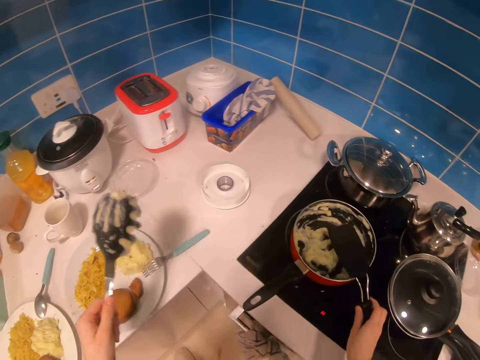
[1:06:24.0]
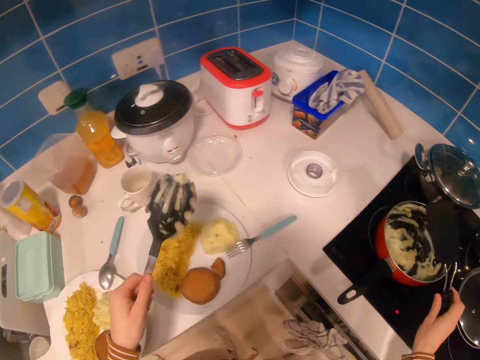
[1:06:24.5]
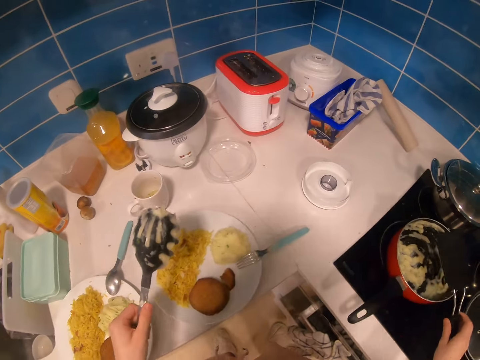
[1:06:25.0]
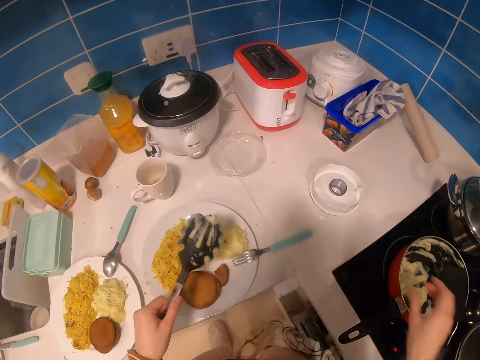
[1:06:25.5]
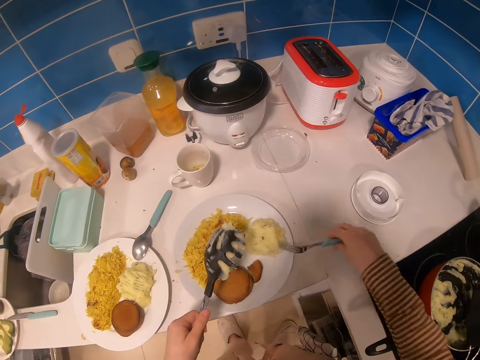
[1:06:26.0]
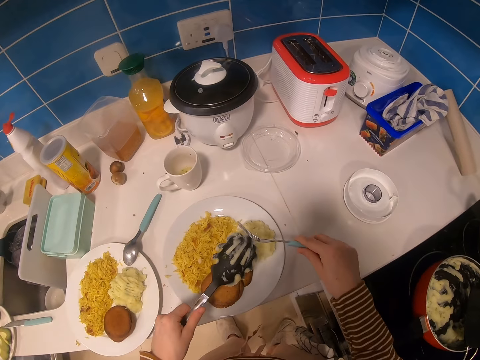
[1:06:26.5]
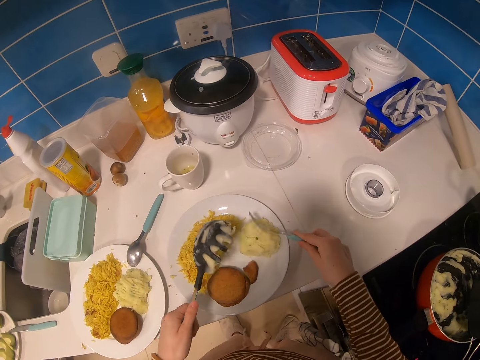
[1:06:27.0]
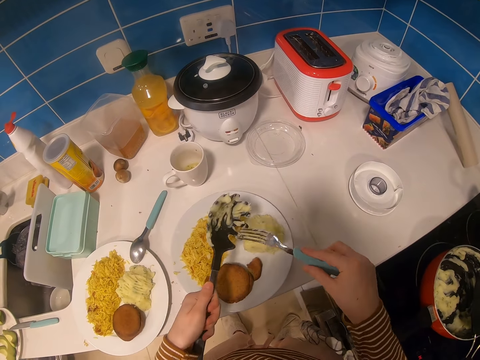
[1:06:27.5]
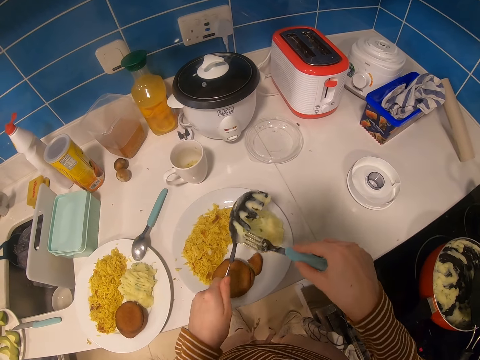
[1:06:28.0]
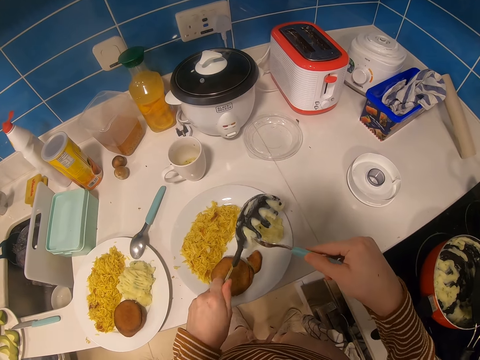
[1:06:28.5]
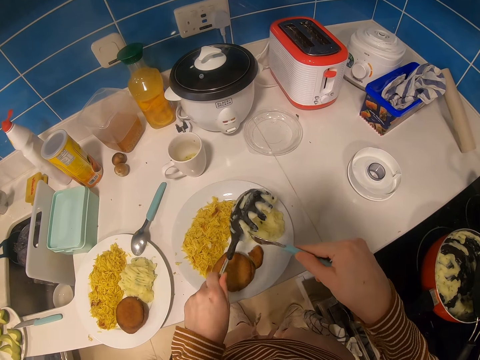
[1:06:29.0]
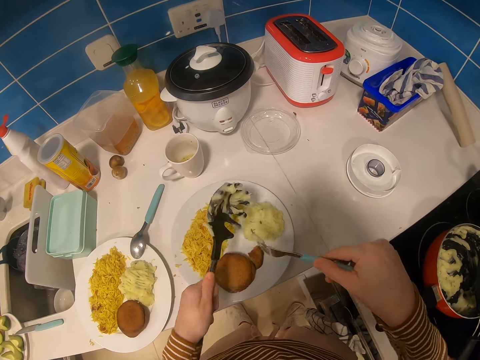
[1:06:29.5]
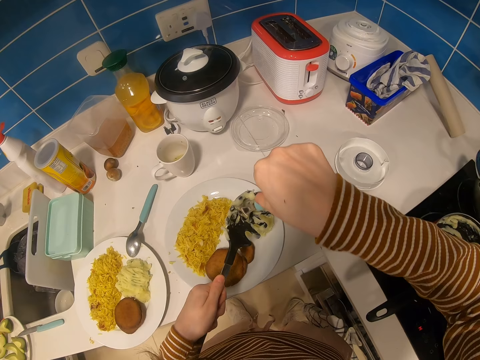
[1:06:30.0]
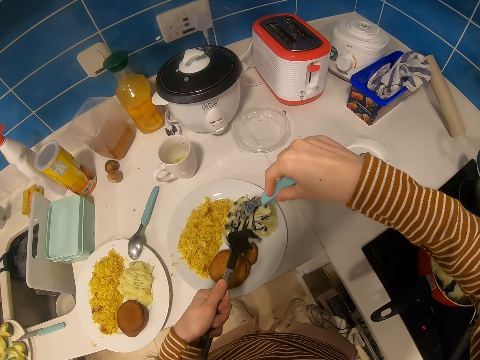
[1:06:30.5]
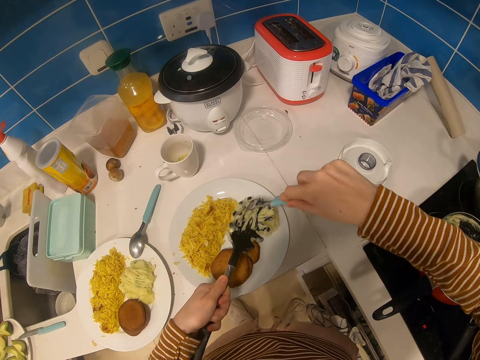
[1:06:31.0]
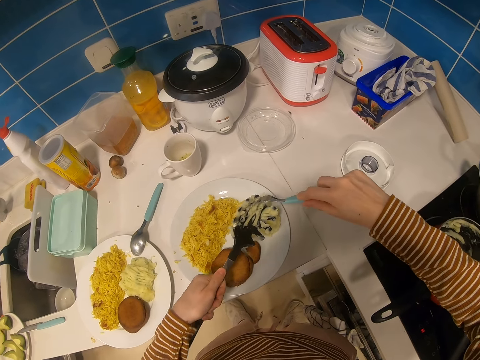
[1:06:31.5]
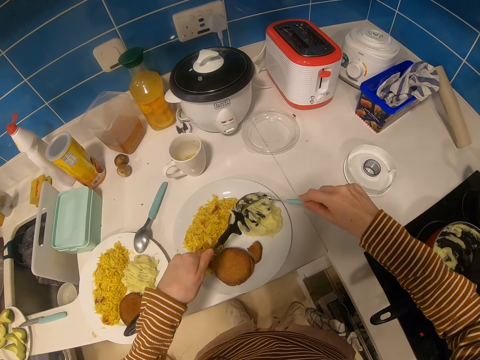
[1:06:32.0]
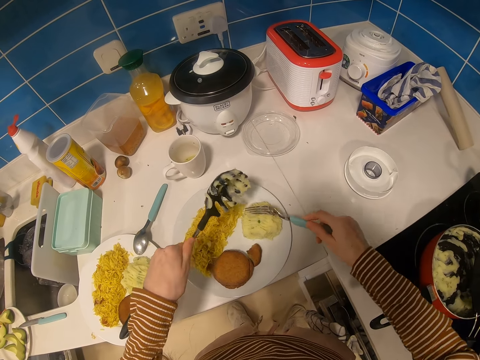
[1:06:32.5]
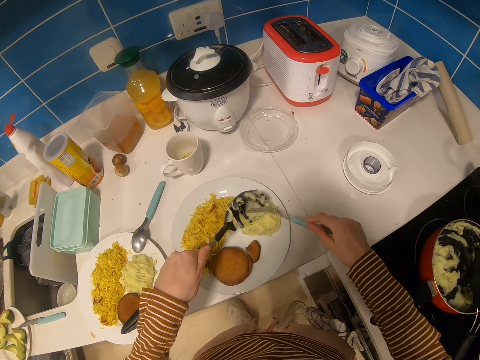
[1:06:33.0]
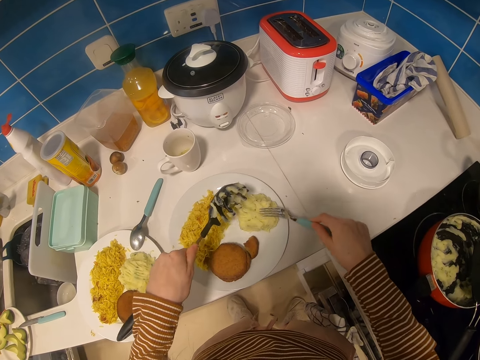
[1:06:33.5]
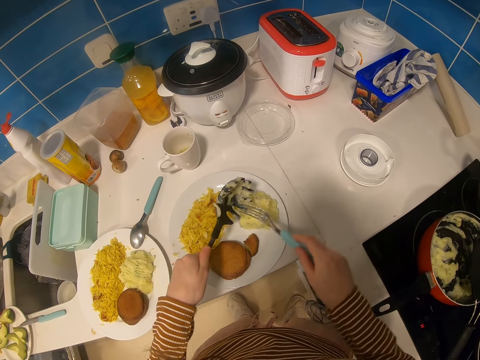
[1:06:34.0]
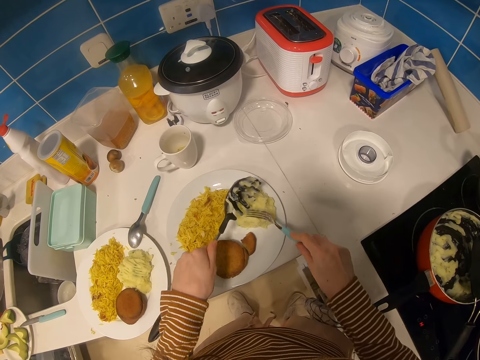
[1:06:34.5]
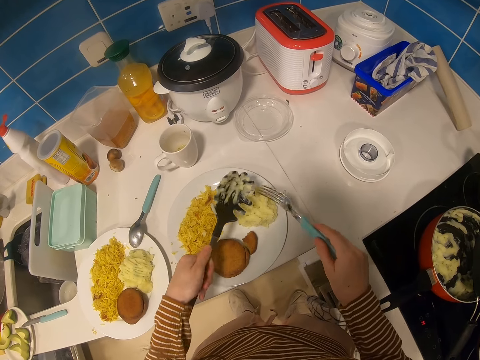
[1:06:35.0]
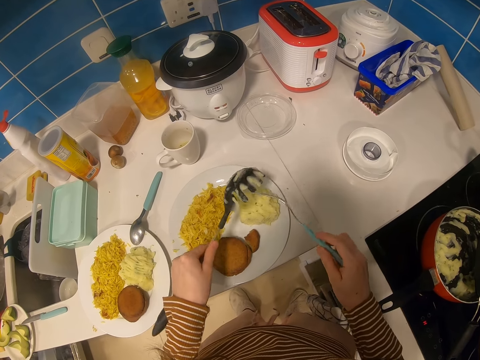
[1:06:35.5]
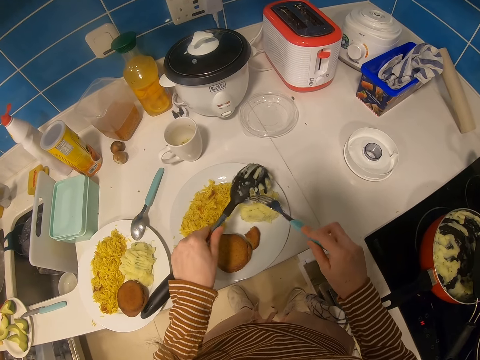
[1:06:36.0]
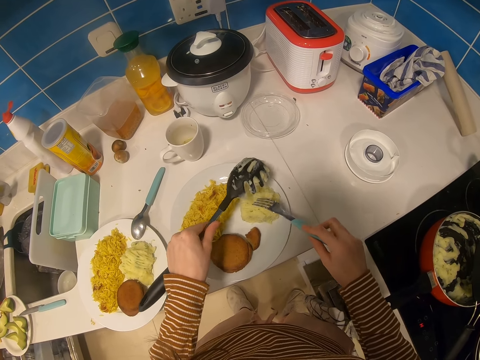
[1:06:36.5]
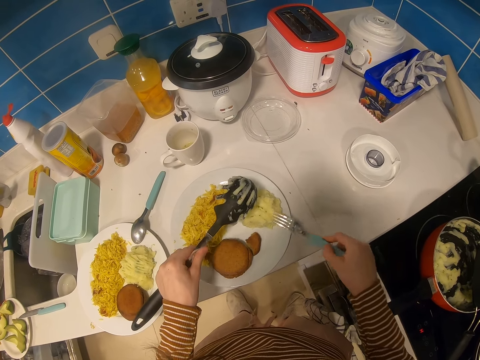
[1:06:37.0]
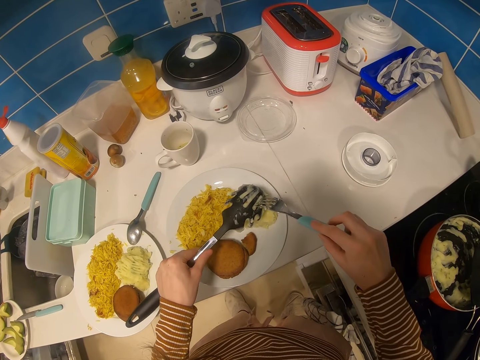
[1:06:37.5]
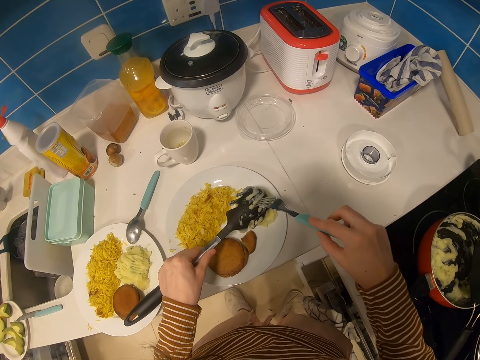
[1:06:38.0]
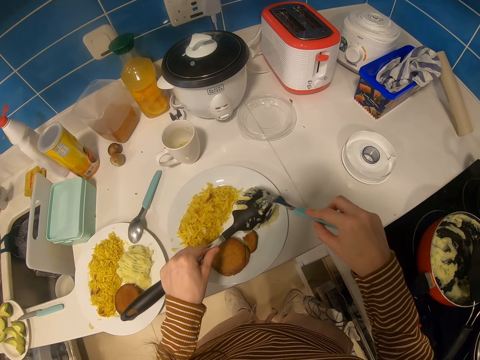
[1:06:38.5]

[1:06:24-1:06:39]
The camera wearer places the cooking spoon on the pot. They pick up the fork spoon from the plate. They use the fork to remove mashed potatoes from a serving spoon.

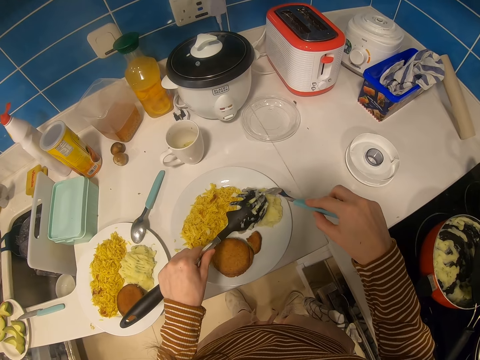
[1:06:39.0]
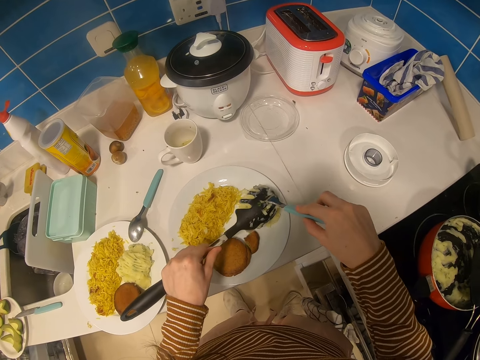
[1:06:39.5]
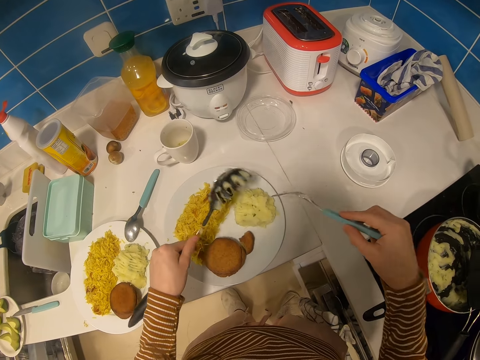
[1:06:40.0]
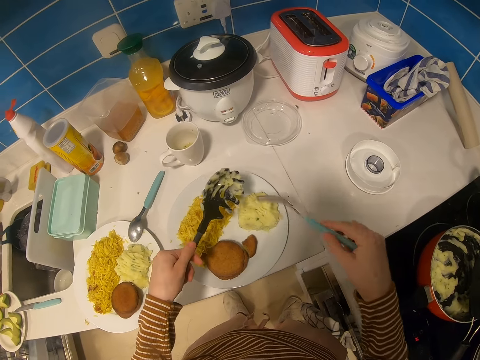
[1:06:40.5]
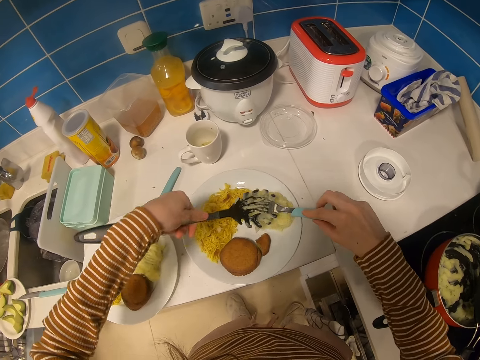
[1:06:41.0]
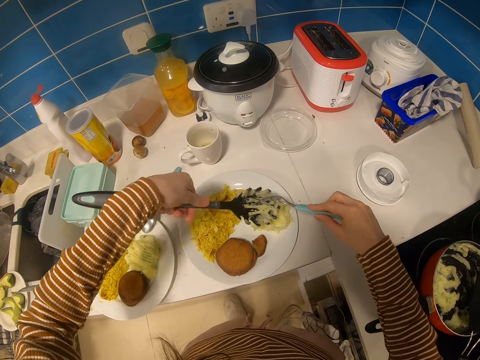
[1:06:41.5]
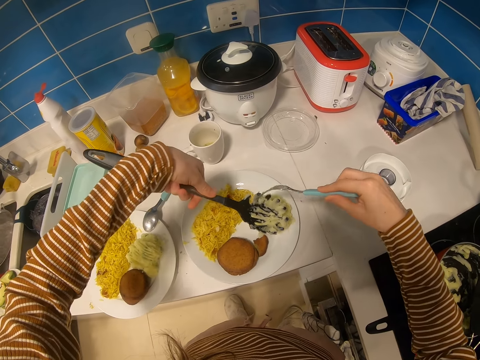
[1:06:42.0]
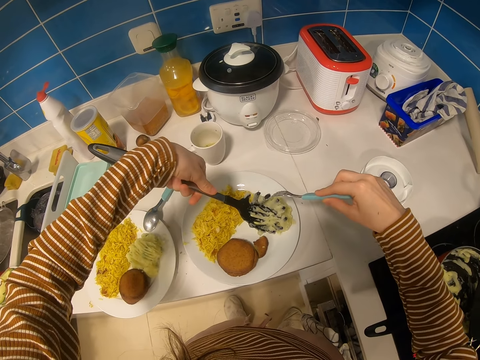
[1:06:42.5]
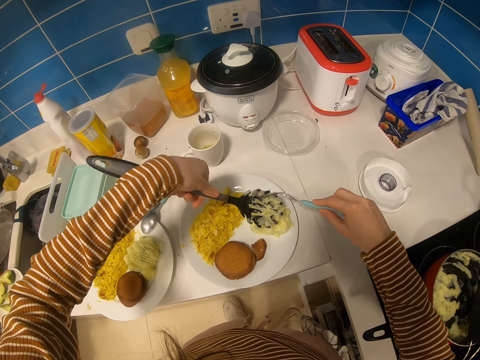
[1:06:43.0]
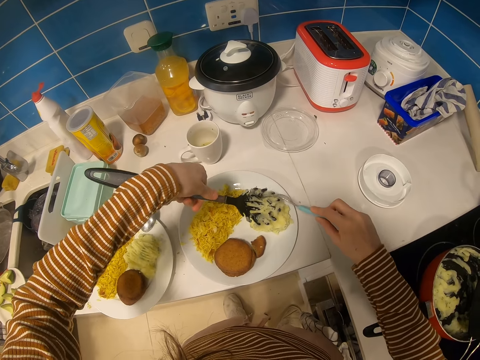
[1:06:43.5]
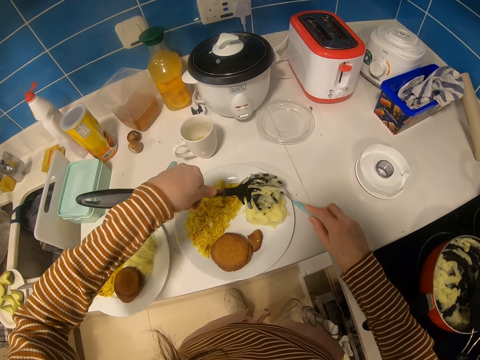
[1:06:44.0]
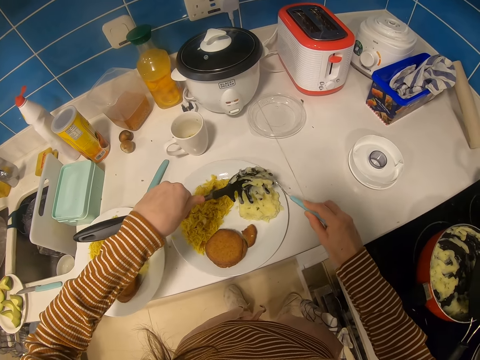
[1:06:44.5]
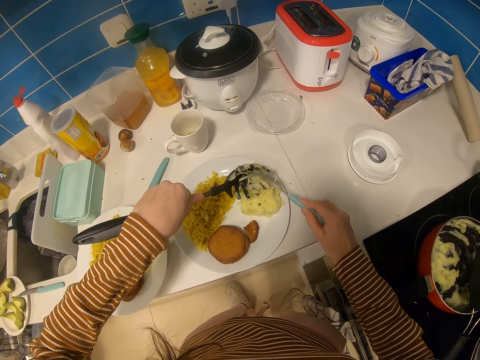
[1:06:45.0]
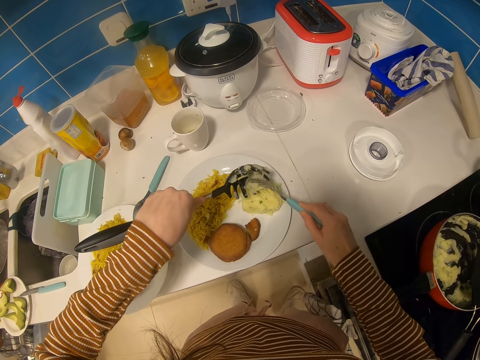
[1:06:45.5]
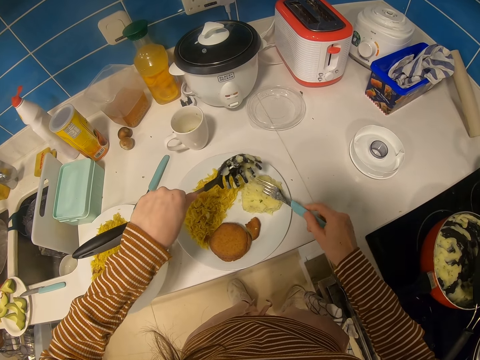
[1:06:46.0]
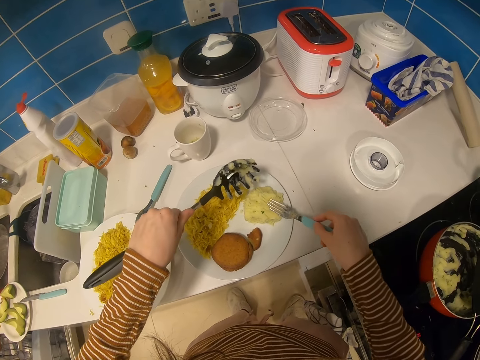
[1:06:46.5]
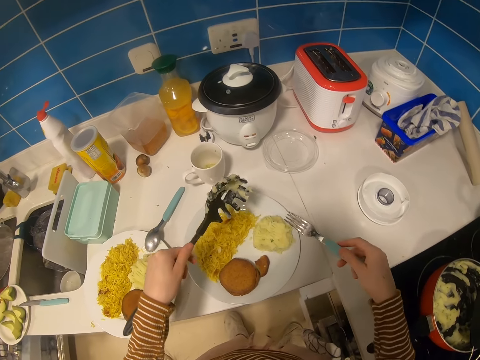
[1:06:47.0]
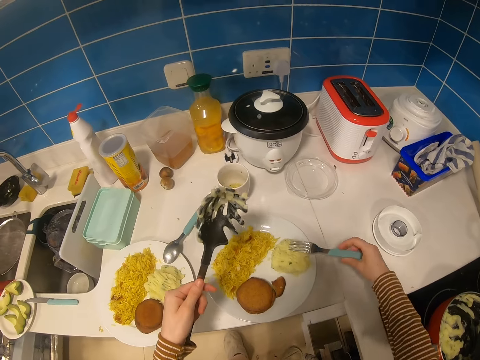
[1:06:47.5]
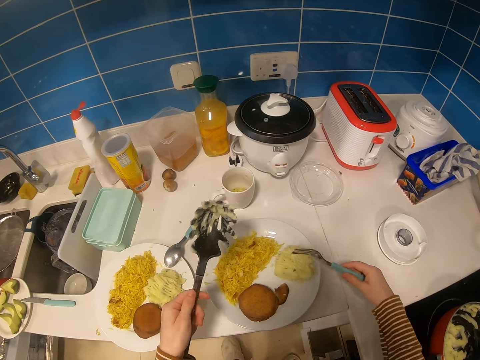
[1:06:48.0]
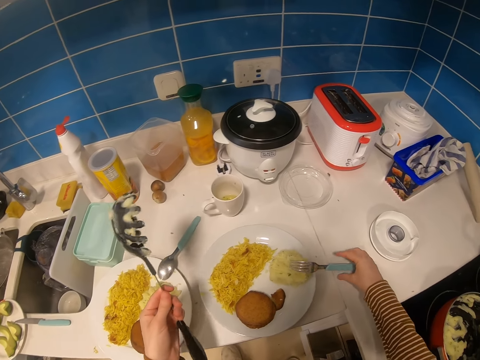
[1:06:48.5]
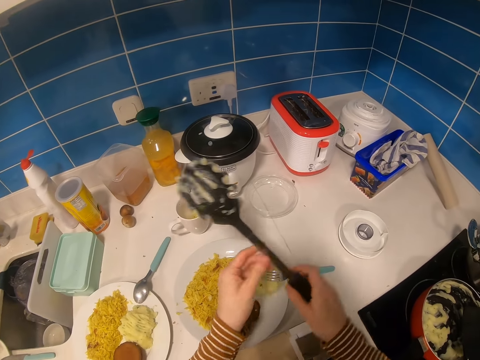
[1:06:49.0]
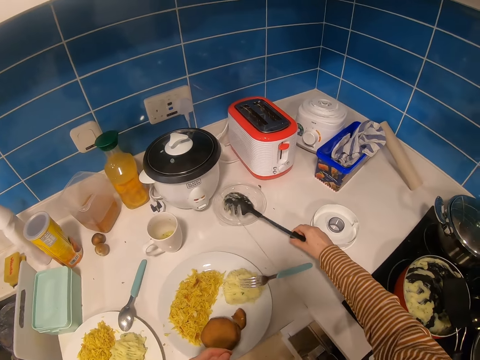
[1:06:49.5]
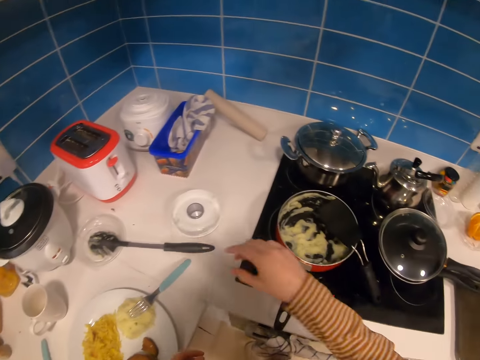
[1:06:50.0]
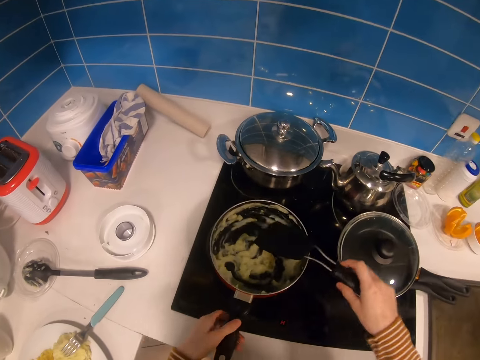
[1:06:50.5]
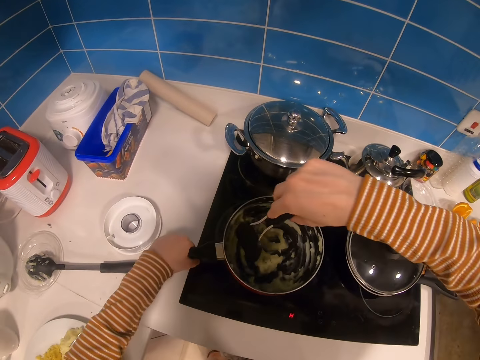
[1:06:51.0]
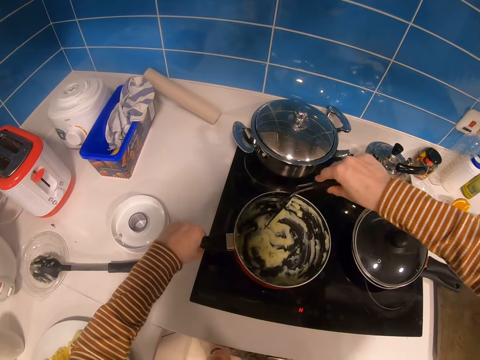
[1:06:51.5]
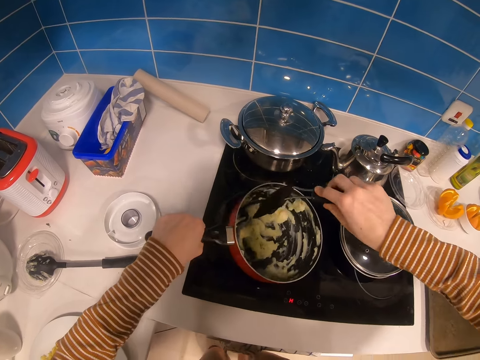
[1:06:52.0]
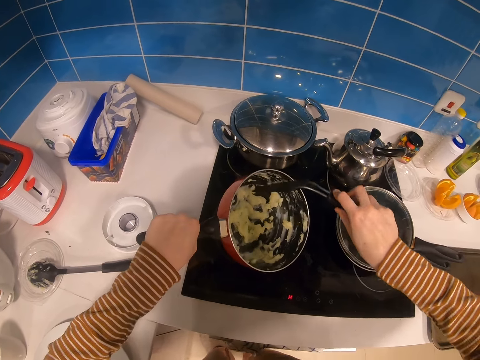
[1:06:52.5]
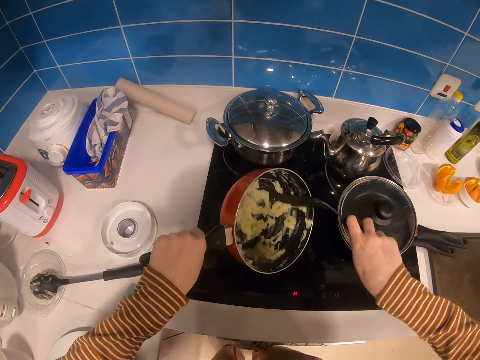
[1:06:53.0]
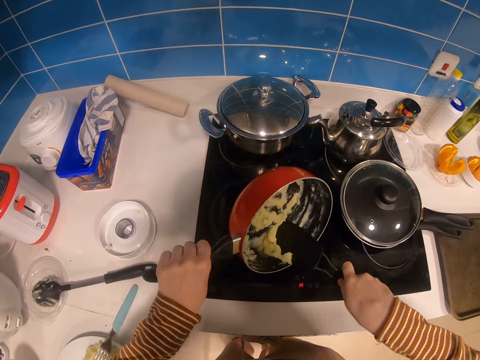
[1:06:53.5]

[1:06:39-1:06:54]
The camera wearer presses the mashed potatoes. They place the fork spoon on the plate. They exchange a serving spoon from the left hand to the right hand. They place the noodle spoon on the countertop. They pick a spatula spoon from the countertop. They turn towards the pot. They scoop food from the sauce pan. They stir the mashed potatoes with a cooking spoon.
